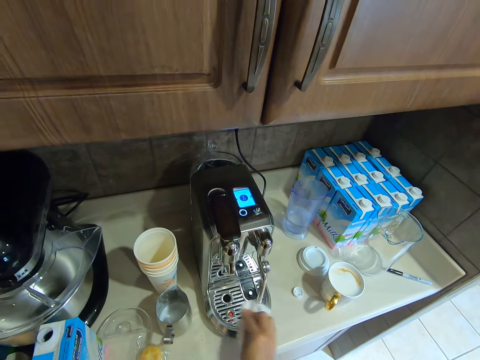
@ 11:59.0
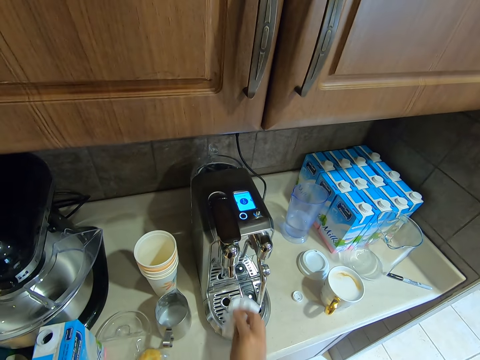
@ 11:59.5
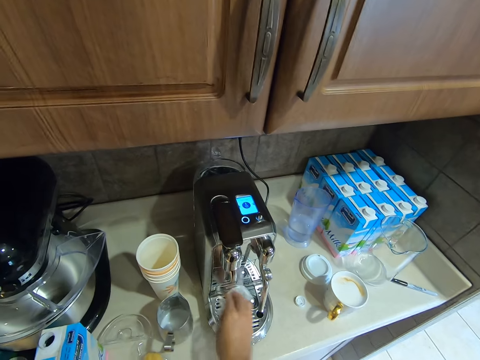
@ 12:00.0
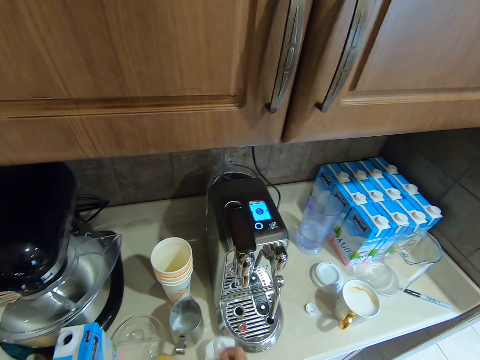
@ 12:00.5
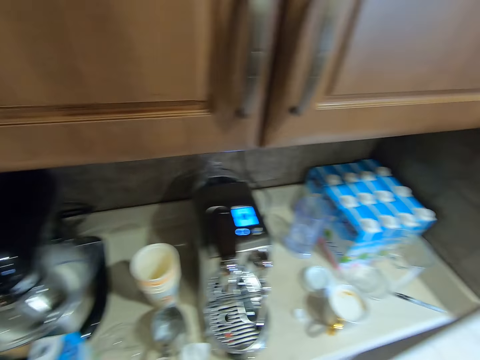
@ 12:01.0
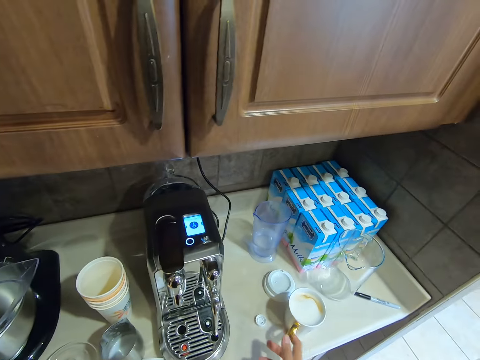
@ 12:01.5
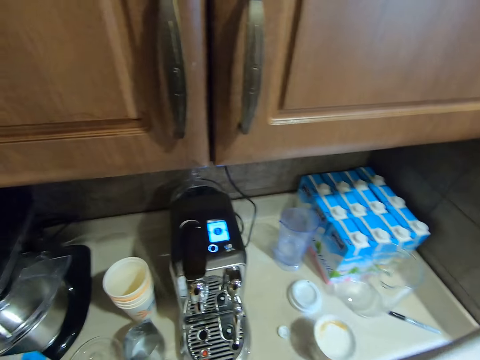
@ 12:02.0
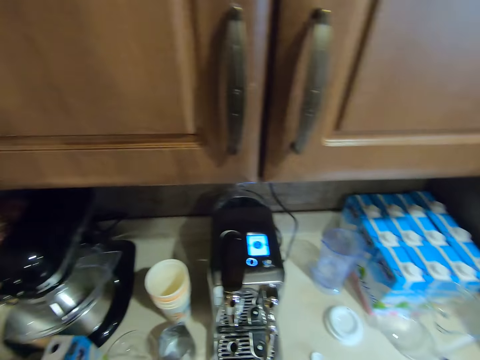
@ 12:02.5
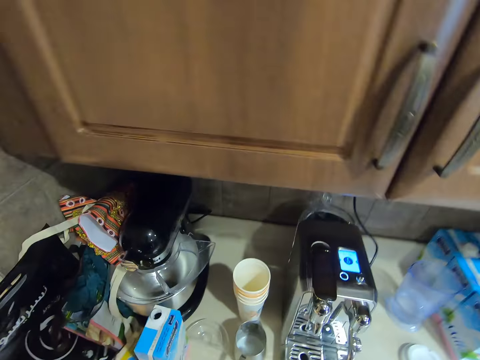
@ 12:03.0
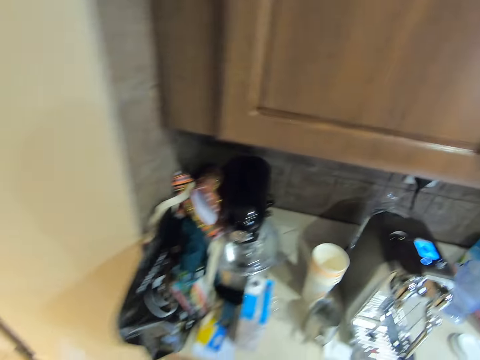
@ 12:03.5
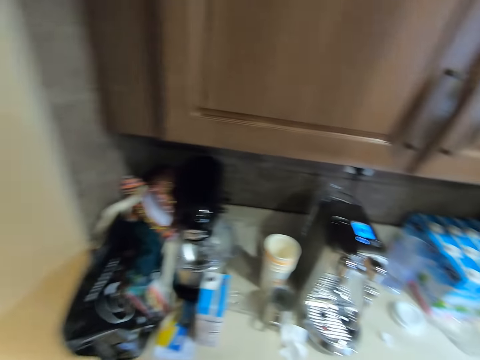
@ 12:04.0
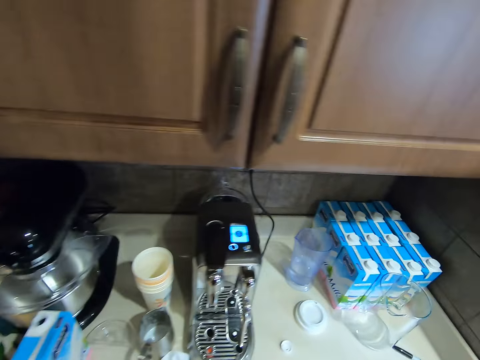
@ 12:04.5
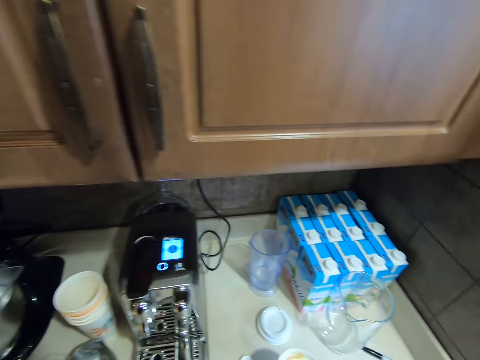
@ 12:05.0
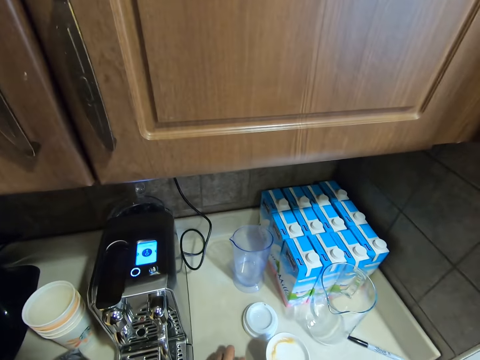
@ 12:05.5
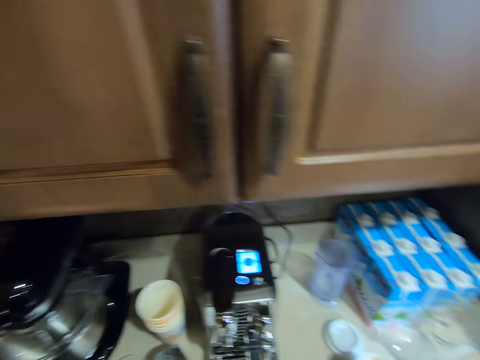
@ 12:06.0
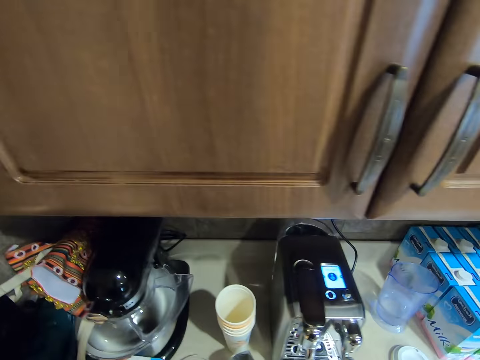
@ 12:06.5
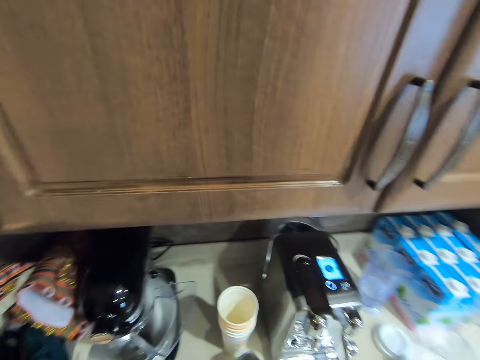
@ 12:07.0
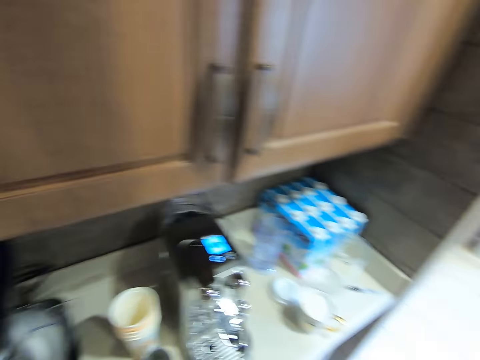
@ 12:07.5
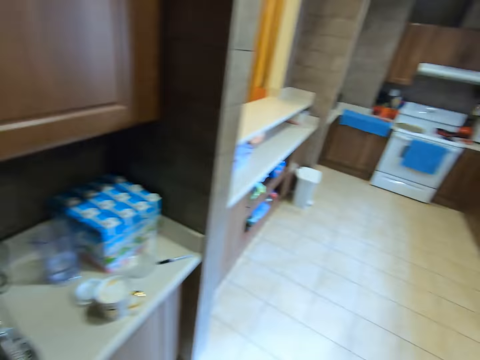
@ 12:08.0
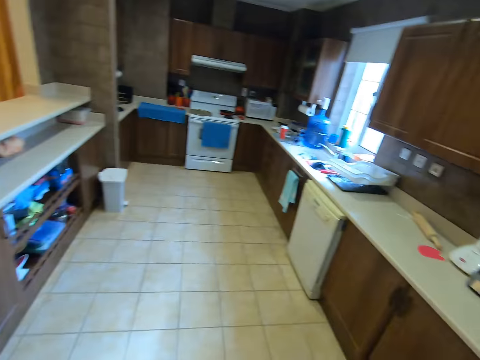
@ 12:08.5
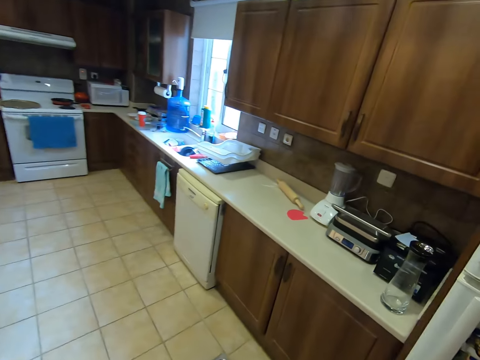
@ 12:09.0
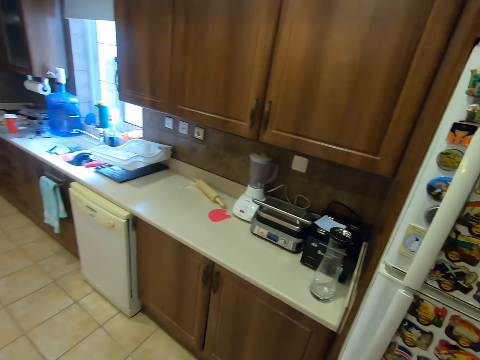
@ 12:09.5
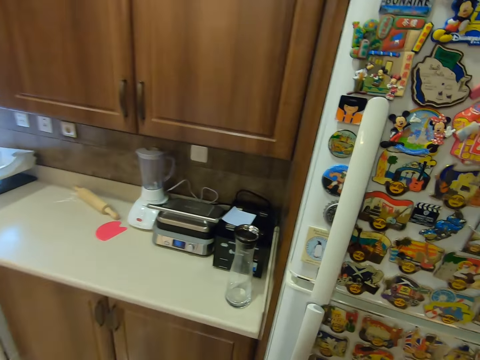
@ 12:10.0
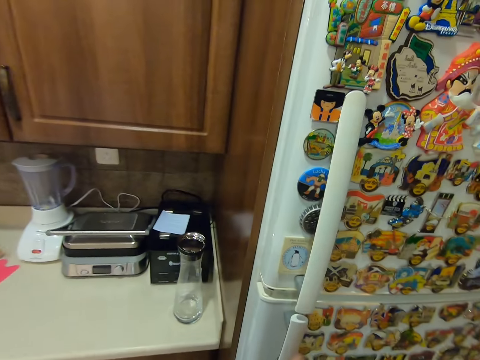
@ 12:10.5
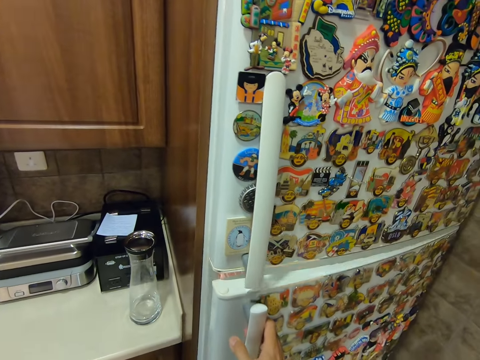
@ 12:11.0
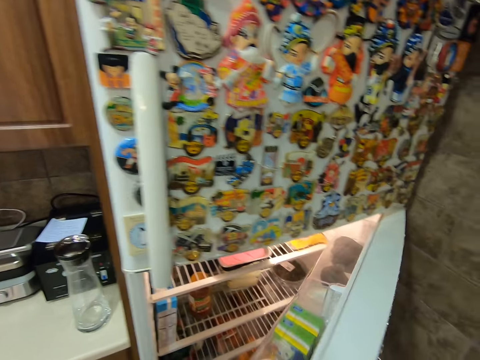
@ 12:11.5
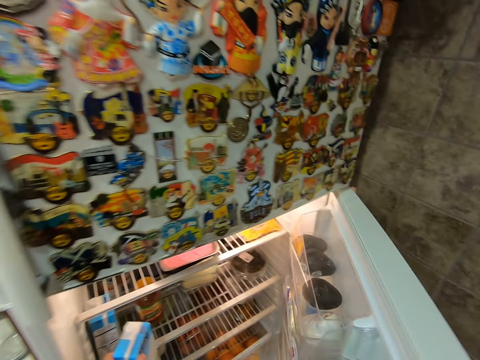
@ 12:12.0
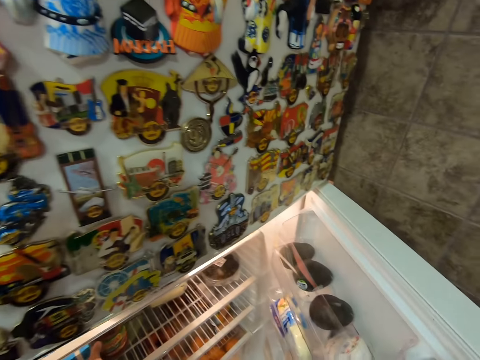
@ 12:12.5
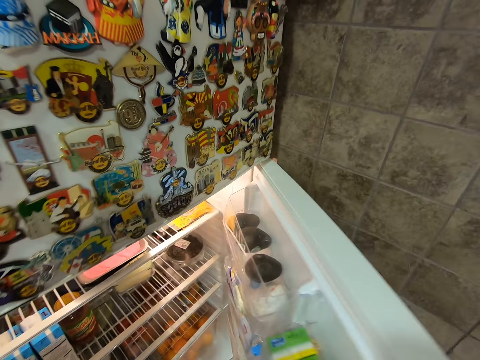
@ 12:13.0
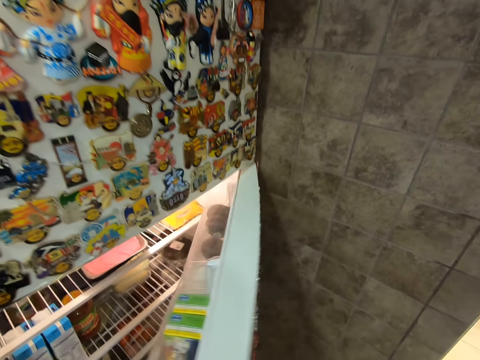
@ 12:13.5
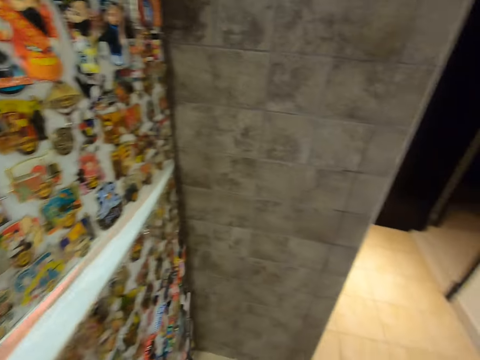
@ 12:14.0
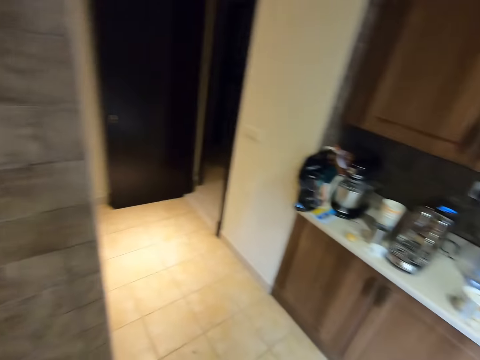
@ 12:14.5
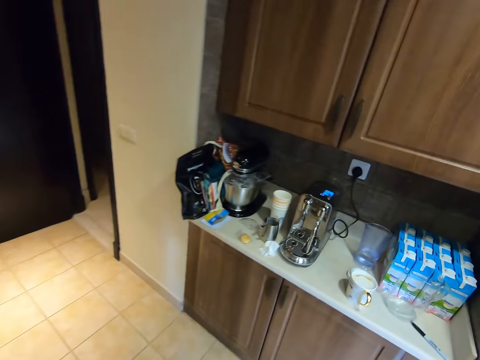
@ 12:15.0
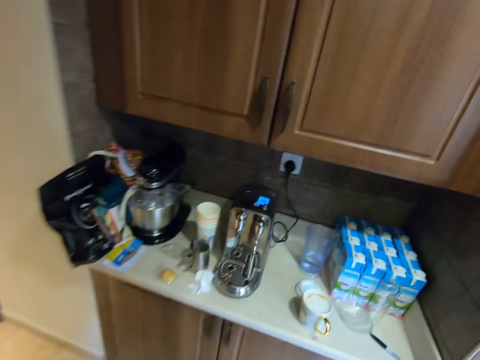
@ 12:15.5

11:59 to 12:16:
The camera wearer moves a bit. They pick the cup of coffee. They place the cup of tea on top of the kitchen cupboard. They move to the fridge. They open the fridge. They put a packet of milk in the fridge. They close the fridge.

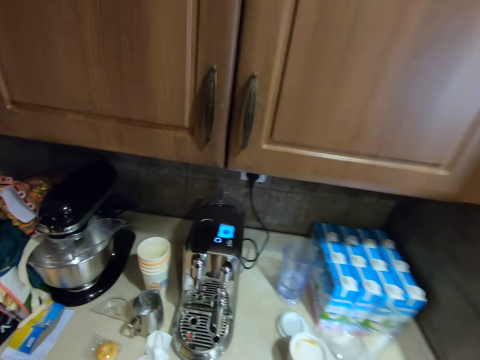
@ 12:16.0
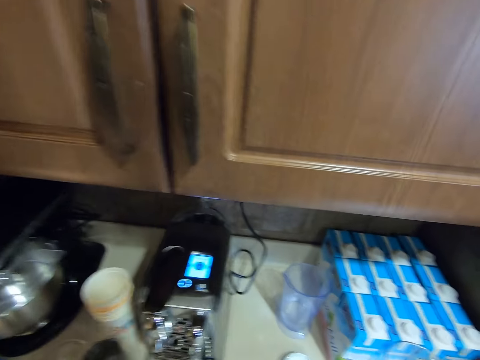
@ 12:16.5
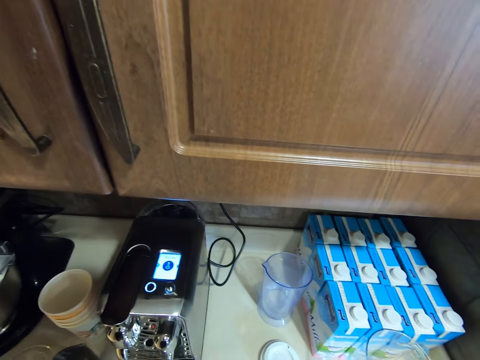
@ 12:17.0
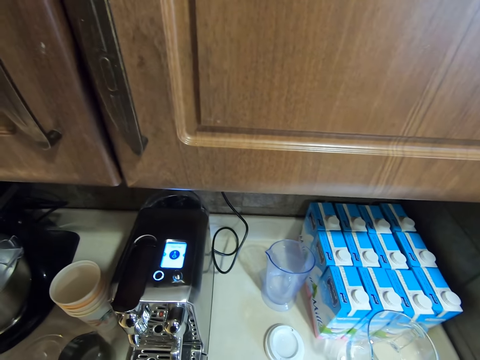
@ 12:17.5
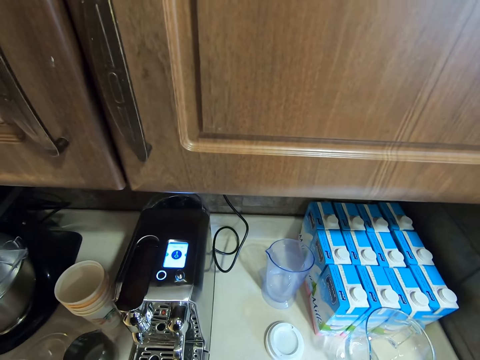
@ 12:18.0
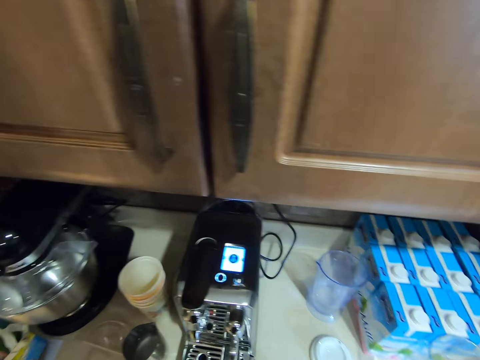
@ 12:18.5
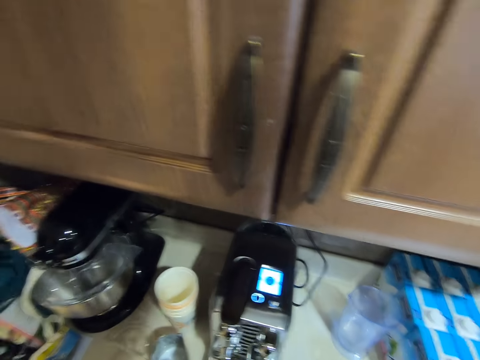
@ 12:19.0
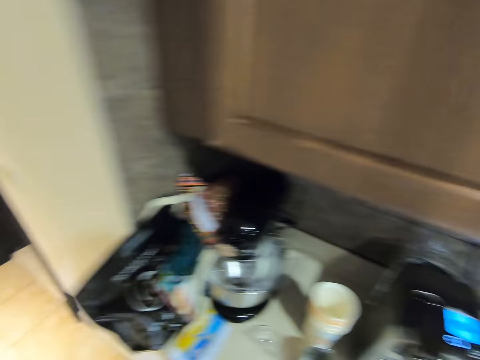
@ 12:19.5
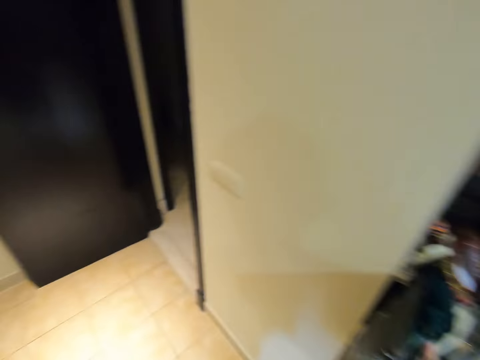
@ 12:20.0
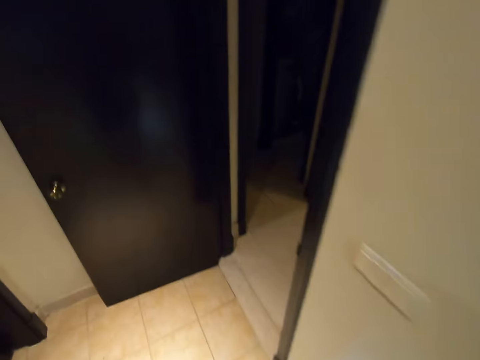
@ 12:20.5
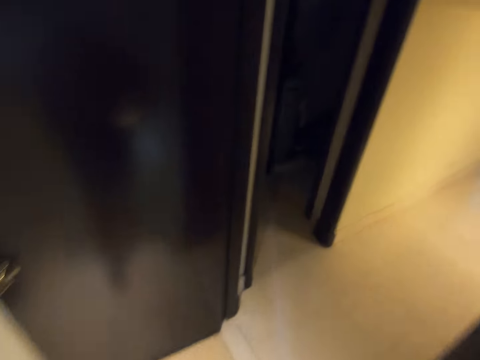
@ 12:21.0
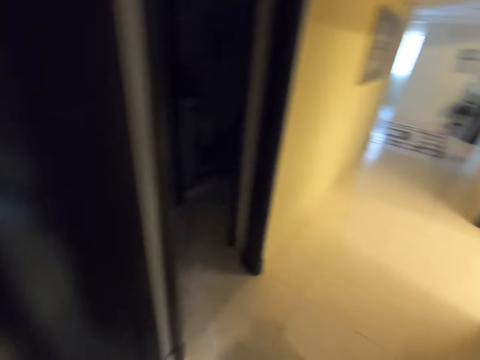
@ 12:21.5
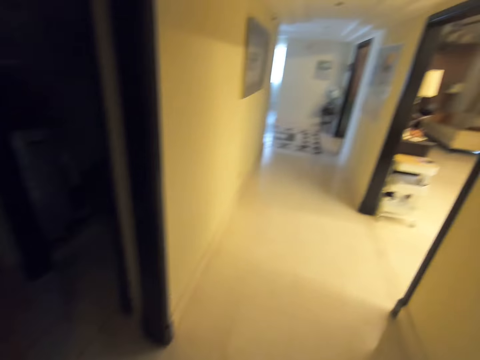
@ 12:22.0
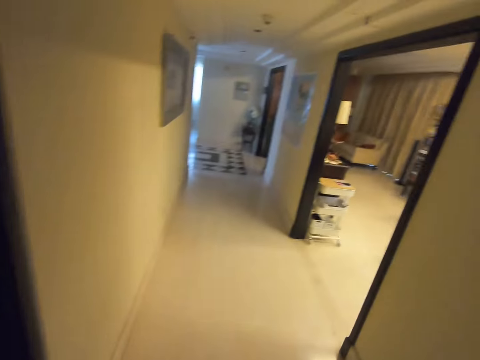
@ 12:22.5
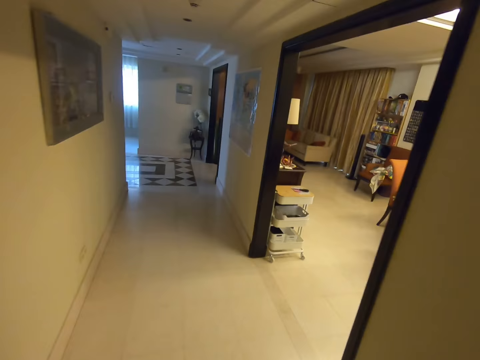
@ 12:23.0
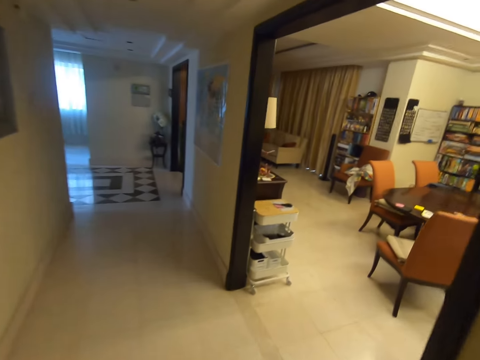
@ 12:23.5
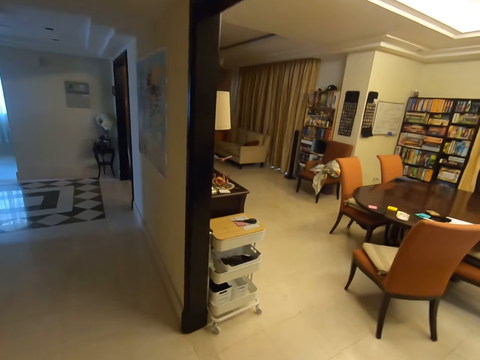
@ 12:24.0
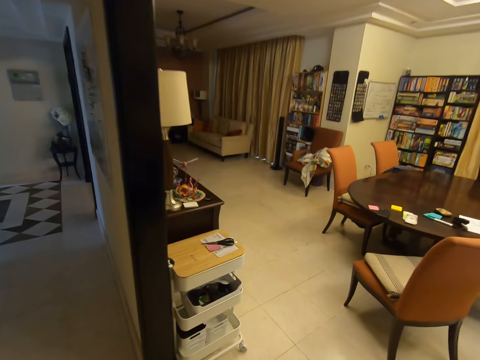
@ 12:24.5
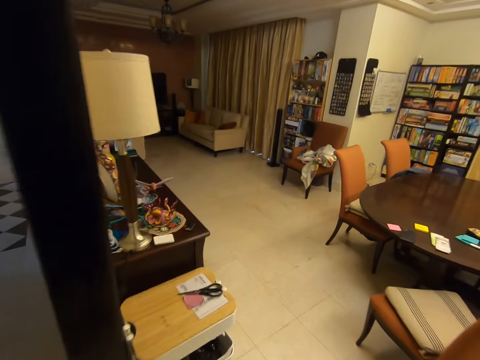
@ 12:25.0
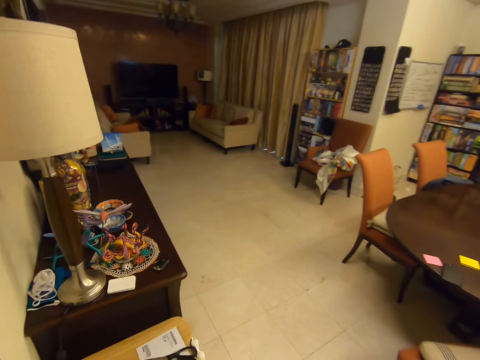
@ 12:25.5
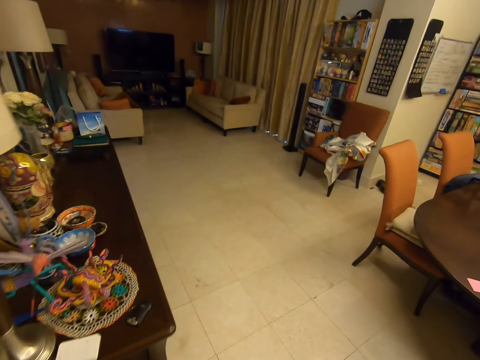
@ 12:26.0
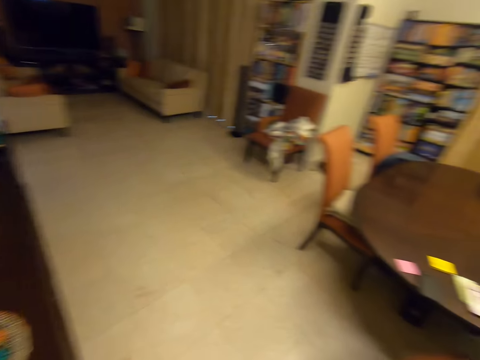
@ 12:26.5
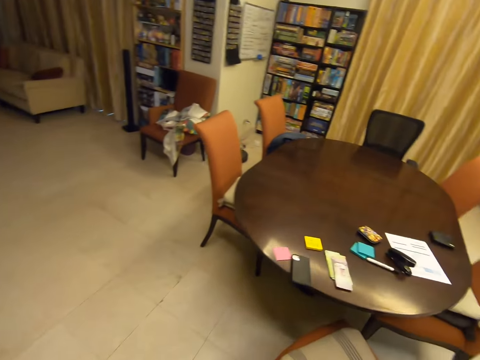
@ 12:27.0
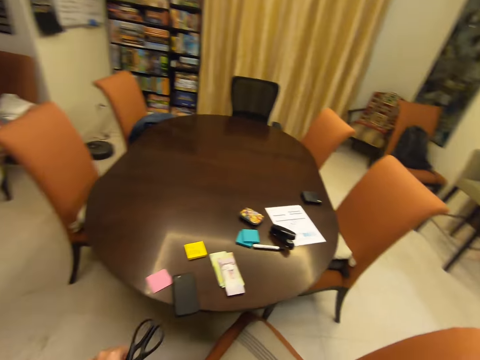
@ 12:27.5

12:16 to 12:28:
The camera wearer picks a nylon. They enter the door to the living room. They walk to the living room.
